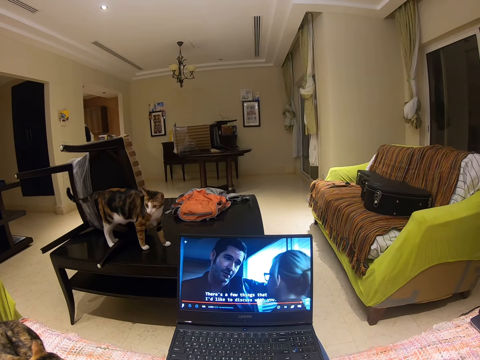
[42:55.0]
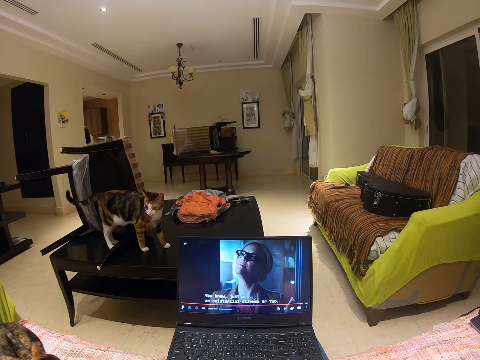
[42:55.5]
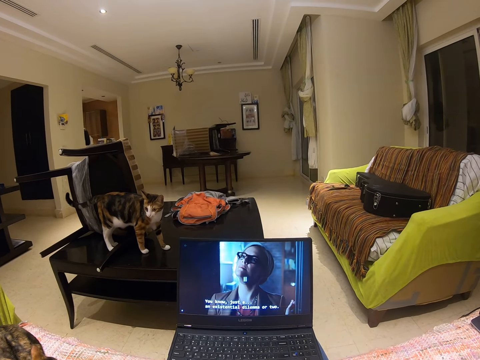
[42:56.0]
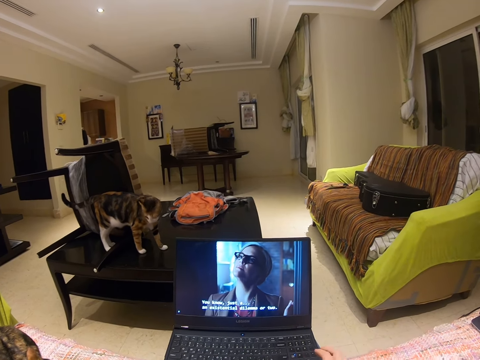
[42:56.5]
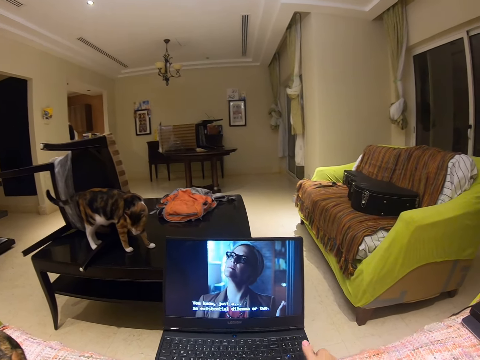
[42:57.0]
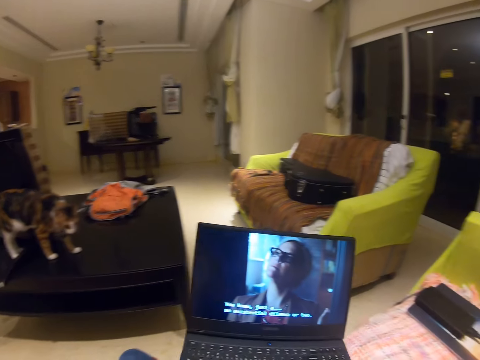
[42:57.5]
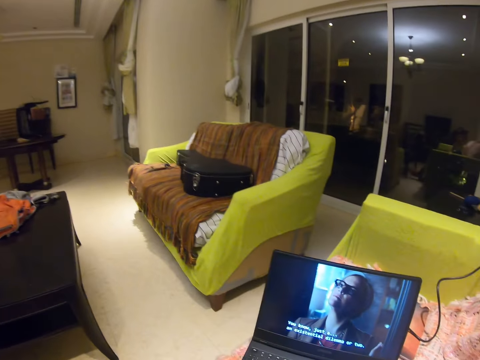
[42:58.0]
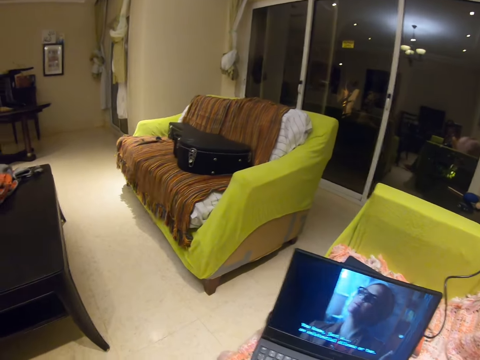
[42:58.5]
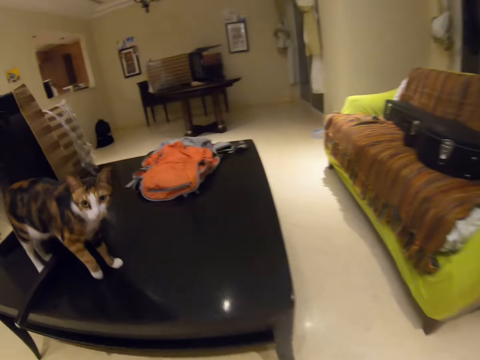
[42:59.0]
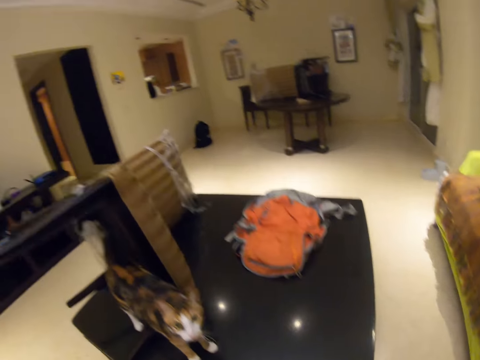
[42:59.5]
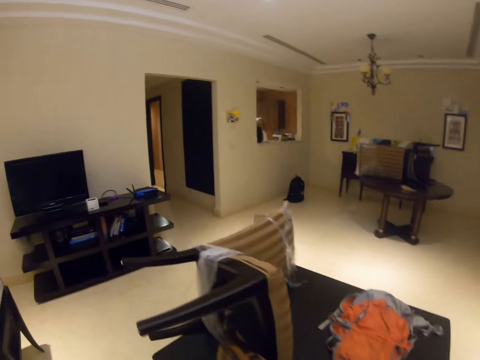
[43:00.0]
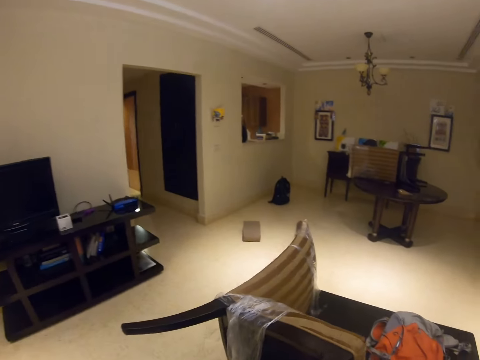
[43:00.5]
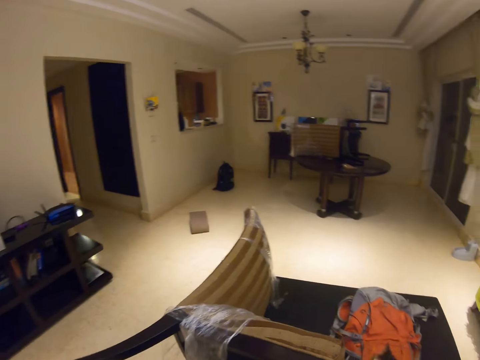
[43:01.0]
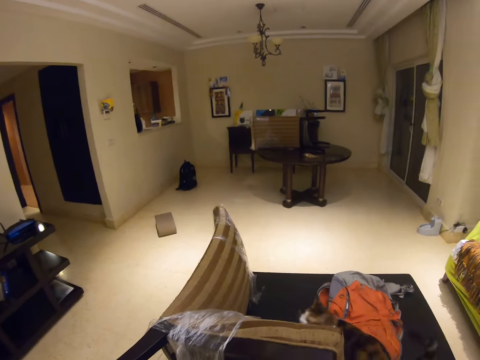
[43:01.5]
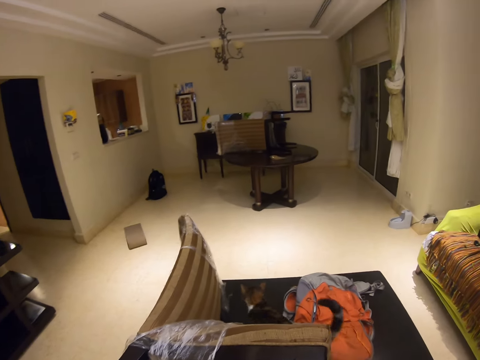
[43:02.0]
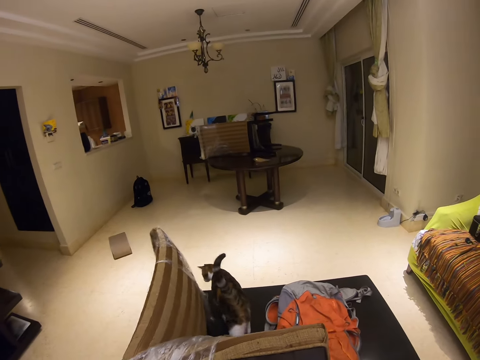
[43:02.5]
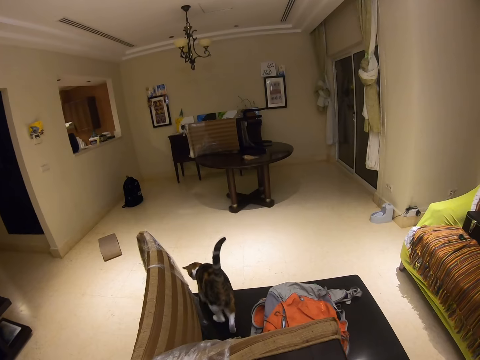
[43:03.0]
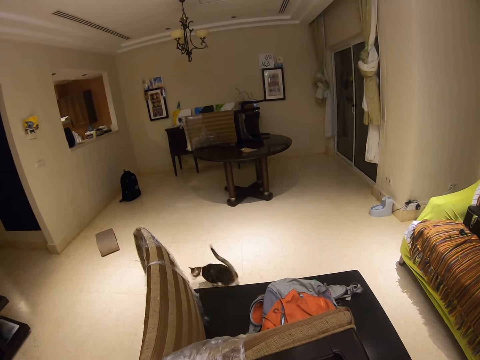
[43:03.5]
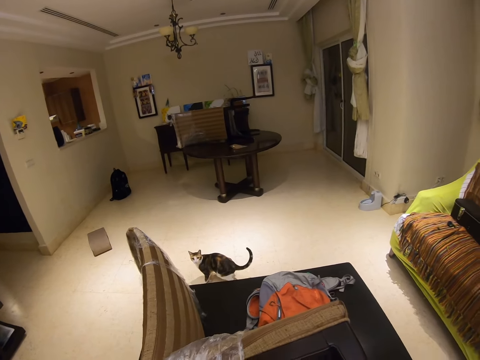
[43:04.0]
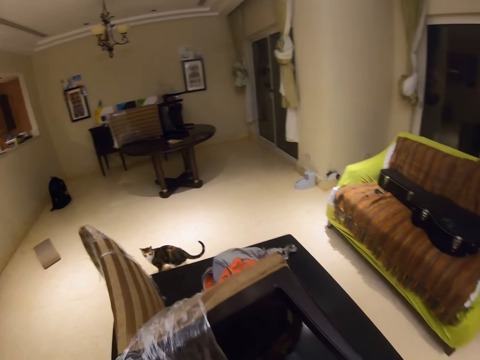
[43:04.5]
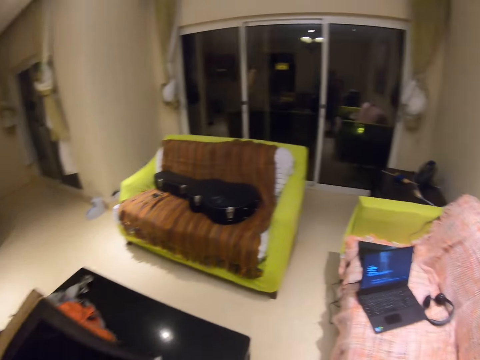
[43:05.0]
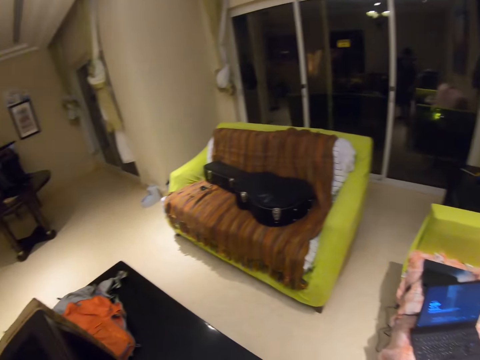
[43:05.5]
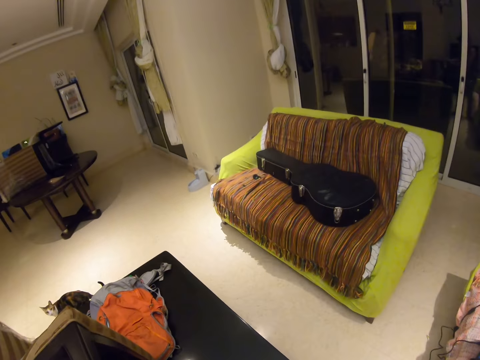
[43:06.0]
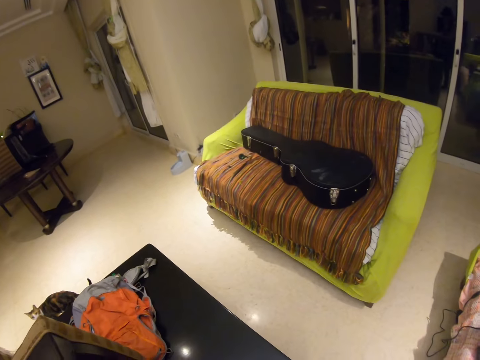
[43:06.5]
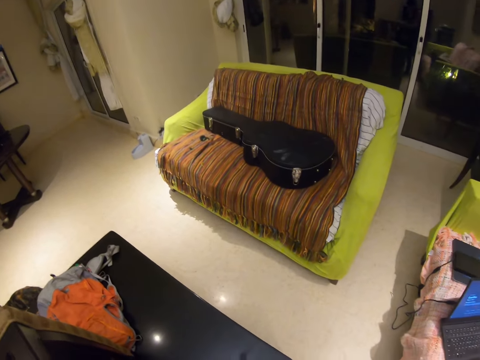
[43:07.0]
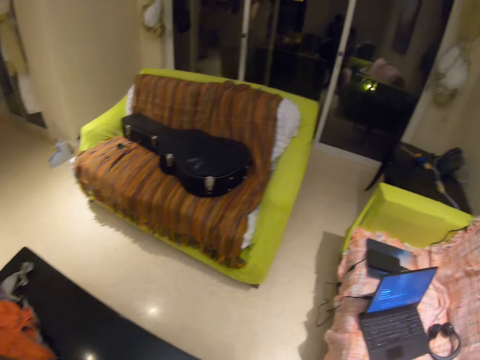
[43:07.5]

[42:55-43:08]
The camera wearer operates the laptop with her right hand. She moves the laptop on the sofa with both hands. She stands up on the floor. She moves the chair on the table. She stands on the floor.

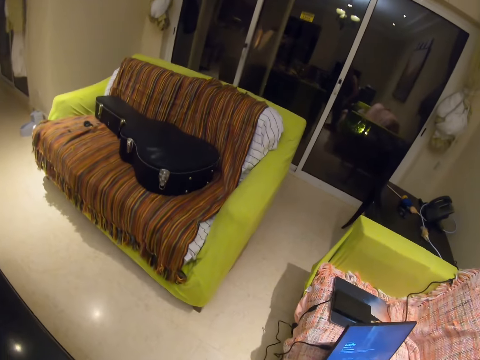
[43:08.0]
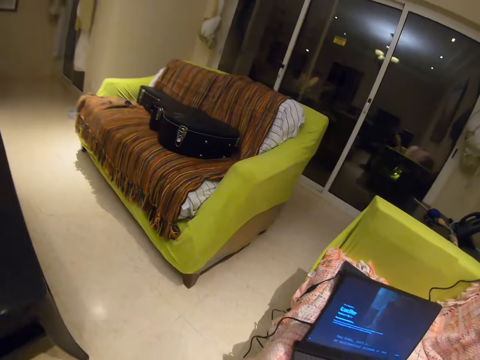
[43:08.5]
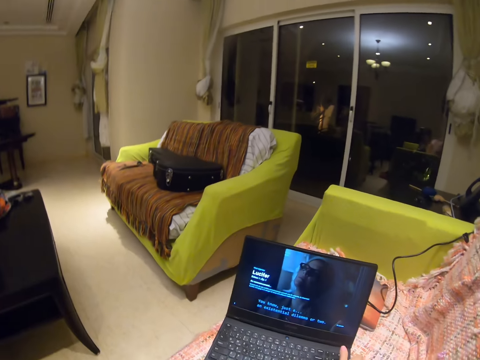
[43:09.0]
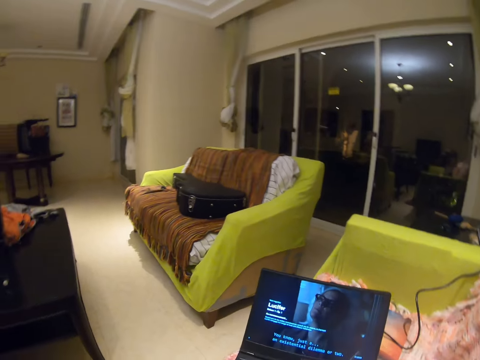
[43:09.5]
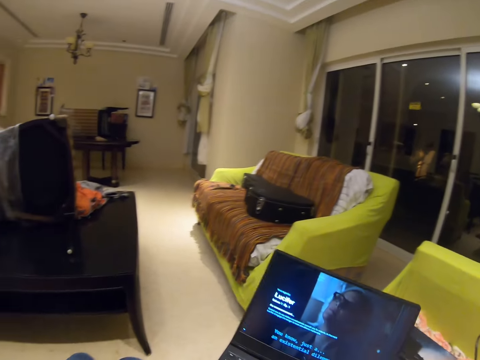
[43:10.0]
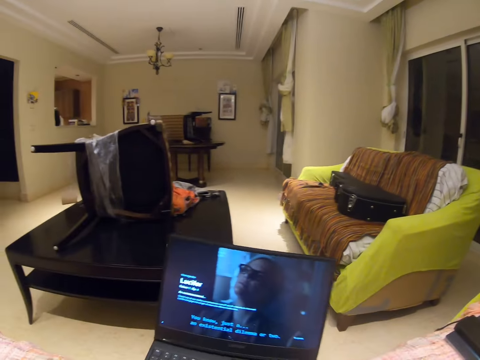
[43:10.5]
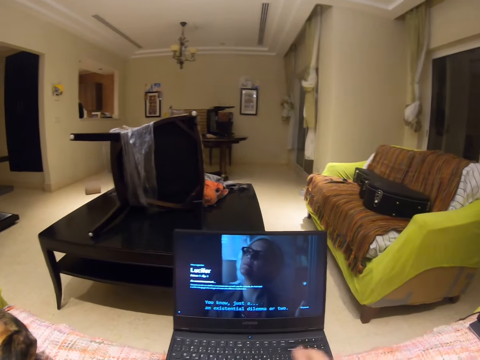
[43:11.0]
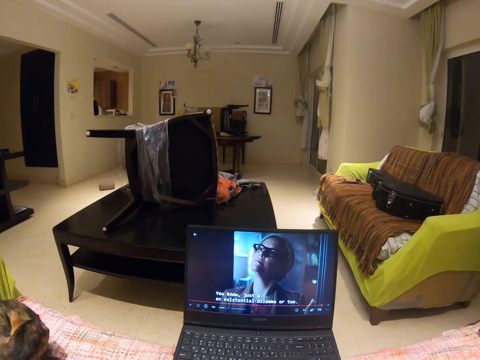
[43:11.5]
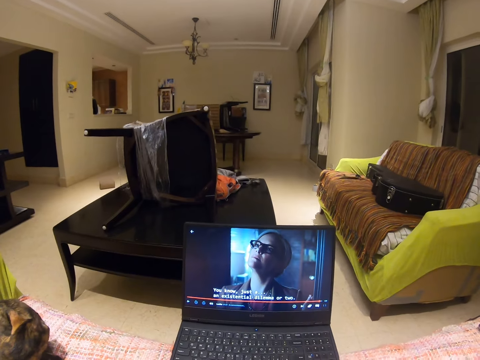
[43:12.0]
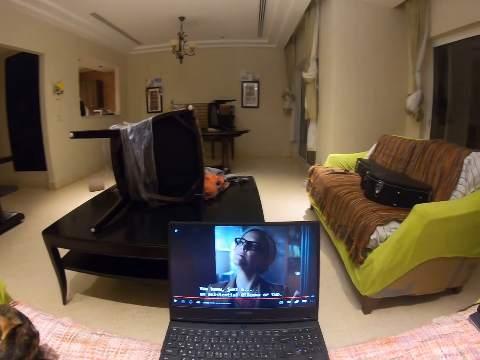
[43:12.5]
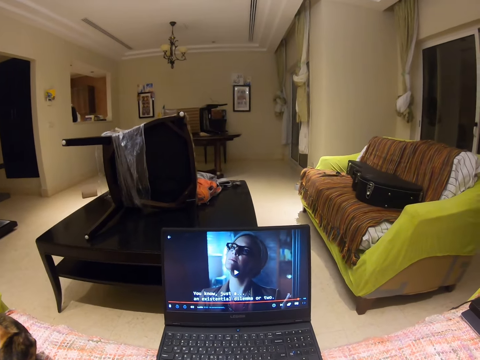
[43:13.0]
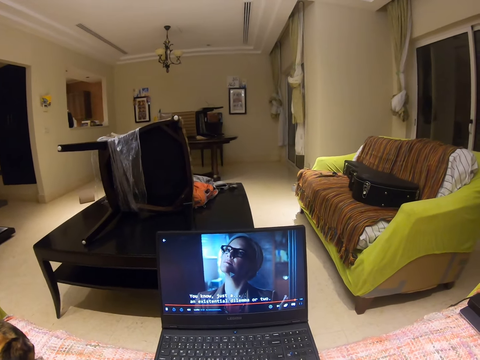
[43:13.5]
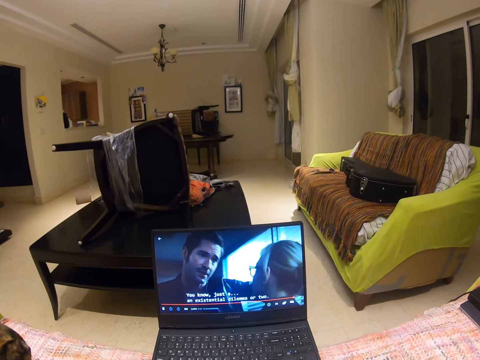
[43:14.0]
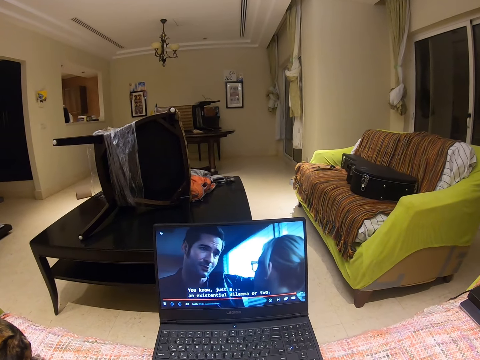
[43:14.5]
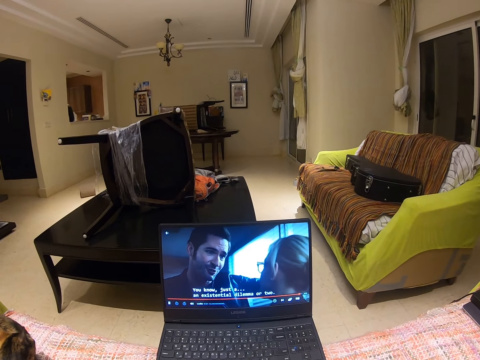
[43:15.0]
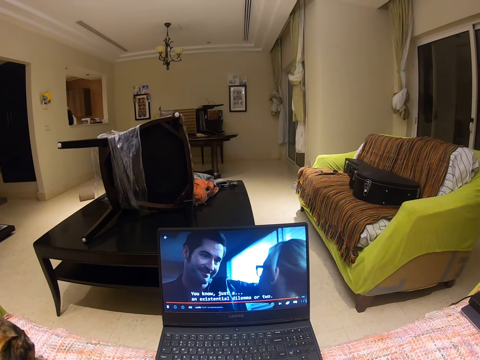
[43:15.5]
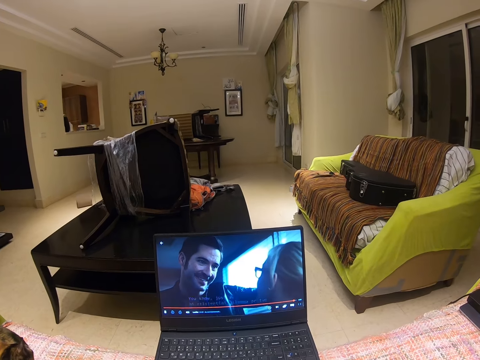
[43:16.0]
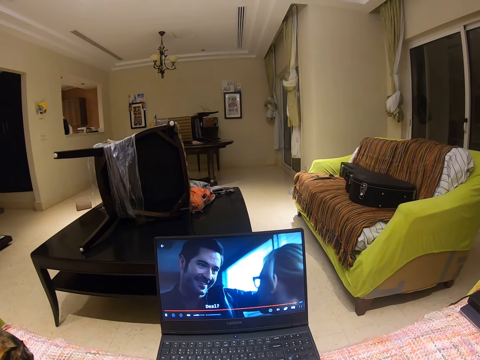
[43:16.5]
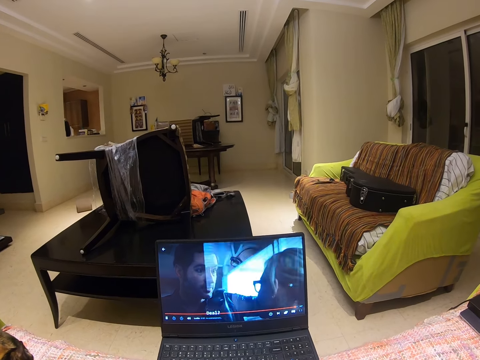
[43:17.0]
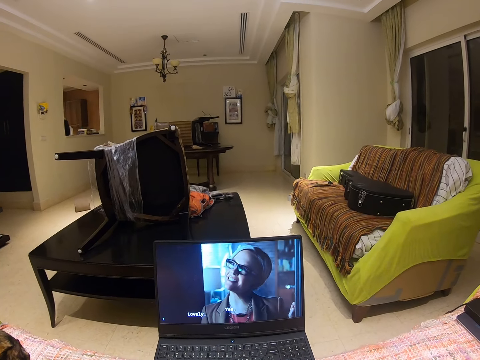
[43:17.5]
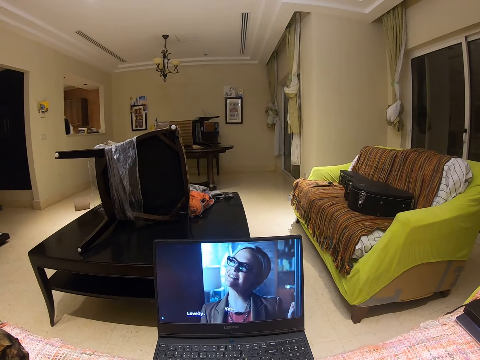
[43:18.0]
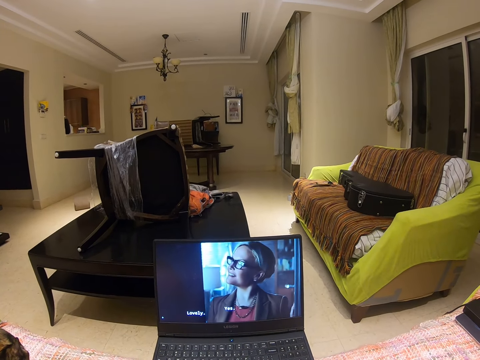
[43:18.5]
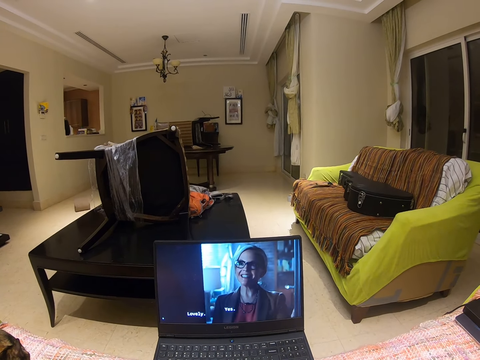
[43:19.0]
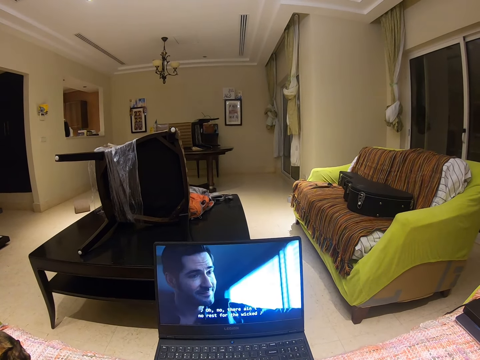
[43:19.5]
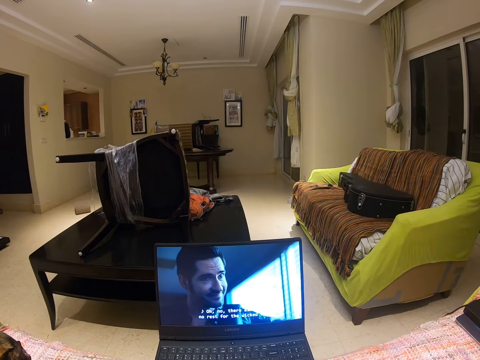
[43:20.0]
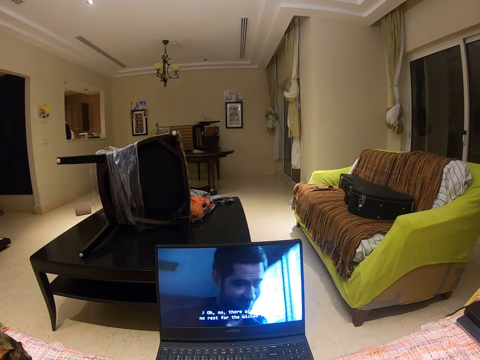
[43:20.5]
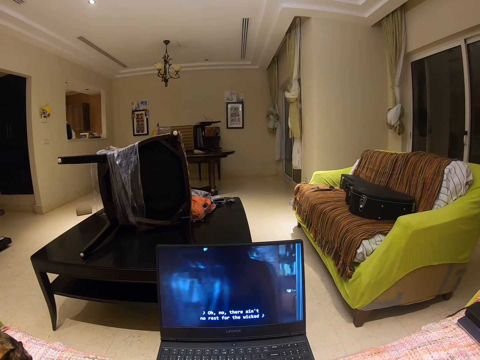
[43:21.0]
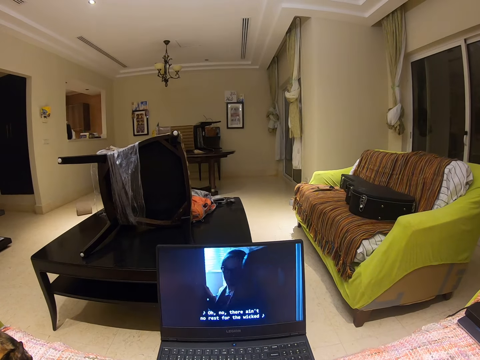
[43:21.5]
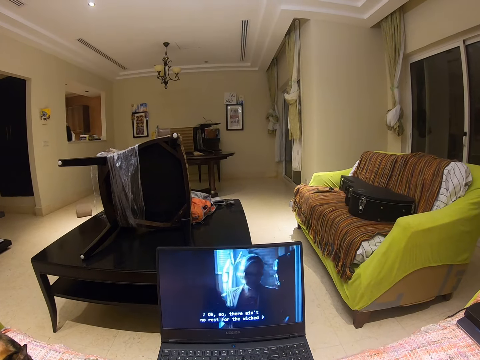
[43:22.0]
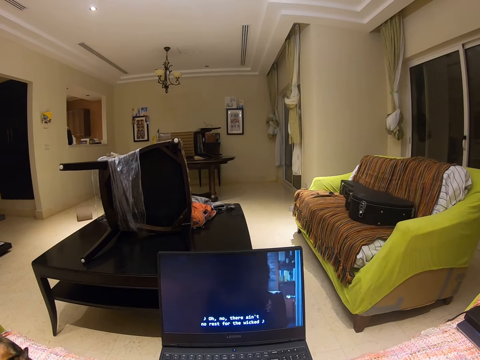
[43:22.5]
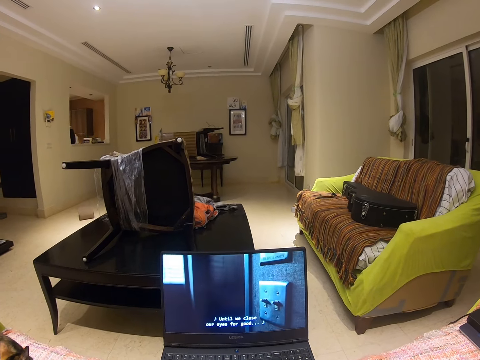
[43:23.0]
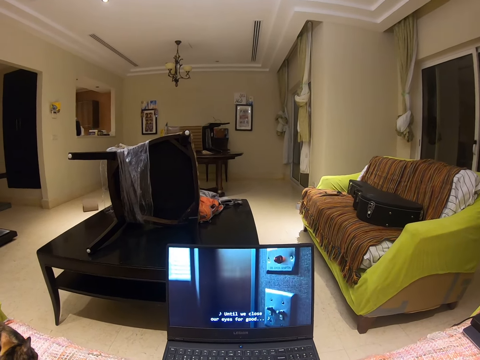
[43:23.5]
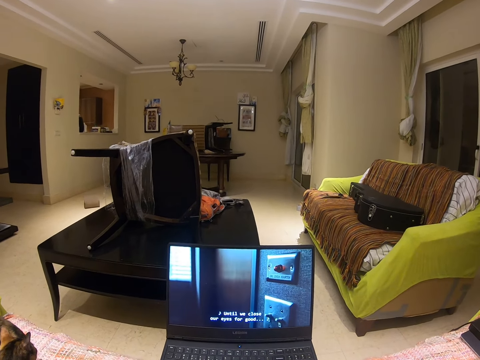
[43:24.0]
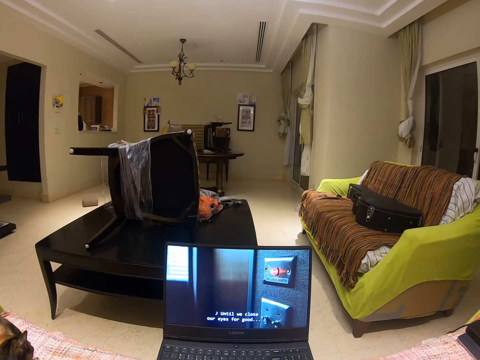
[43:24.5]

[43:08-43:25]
The camera wearer sits on the sofa on the floor. She picks up the laptop on the sofa. She operates the laptop with her right hand. She watches the movie on the laptop.
